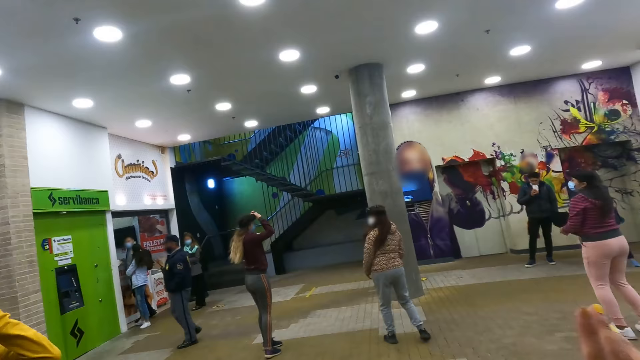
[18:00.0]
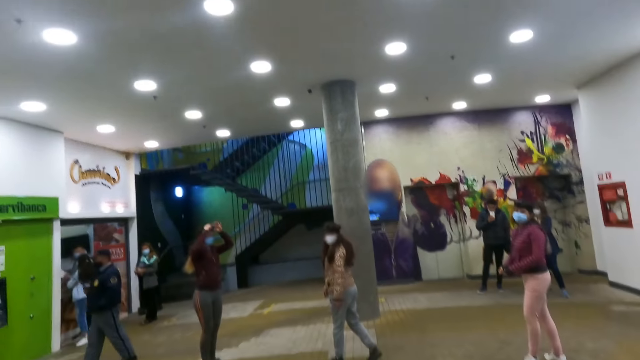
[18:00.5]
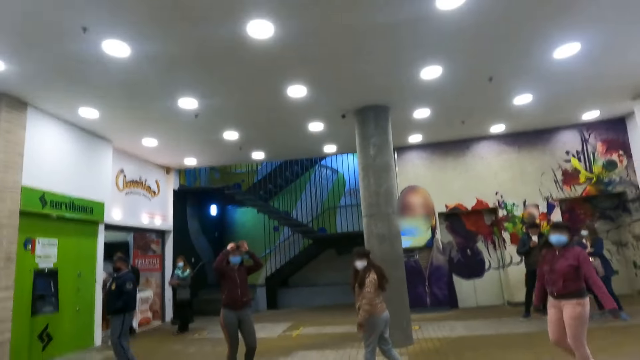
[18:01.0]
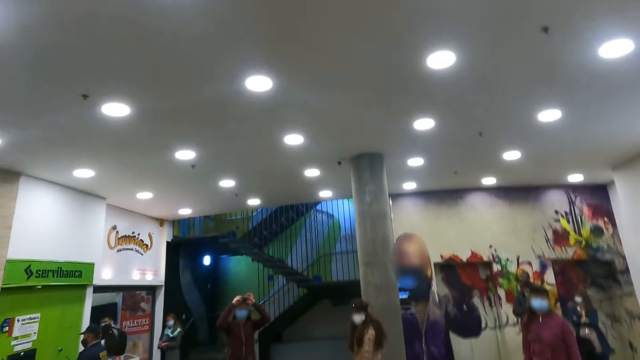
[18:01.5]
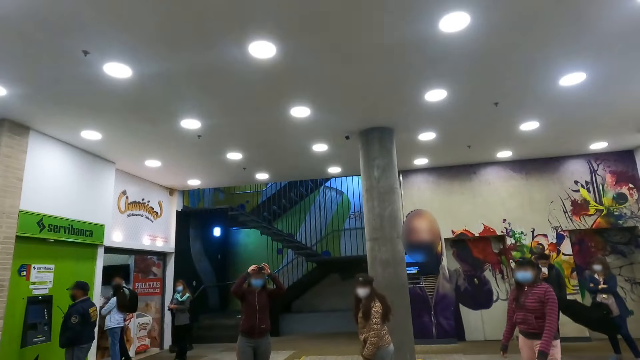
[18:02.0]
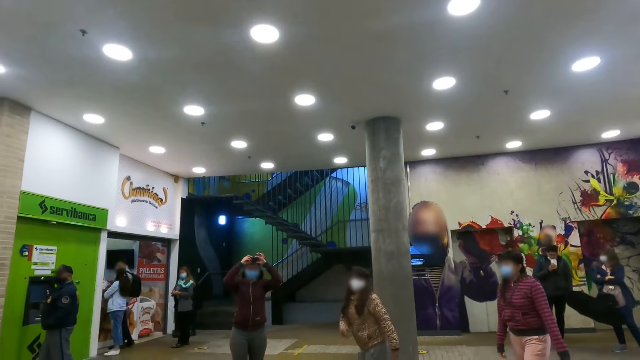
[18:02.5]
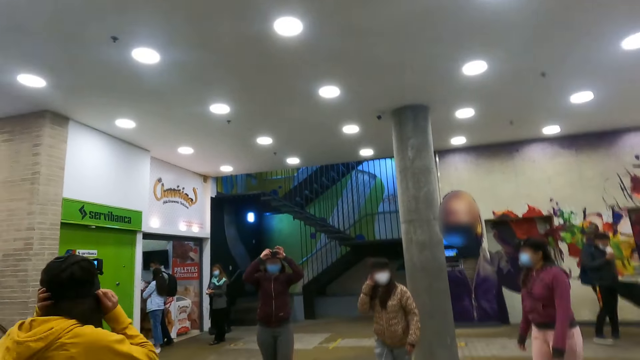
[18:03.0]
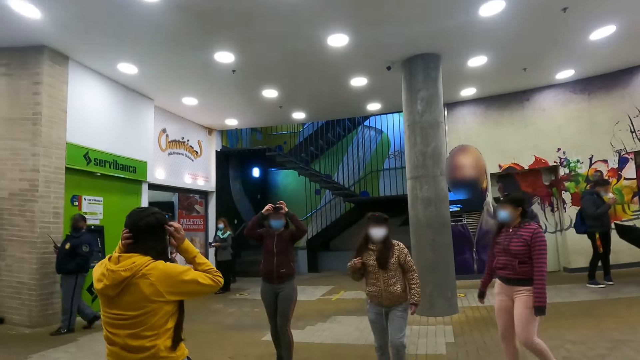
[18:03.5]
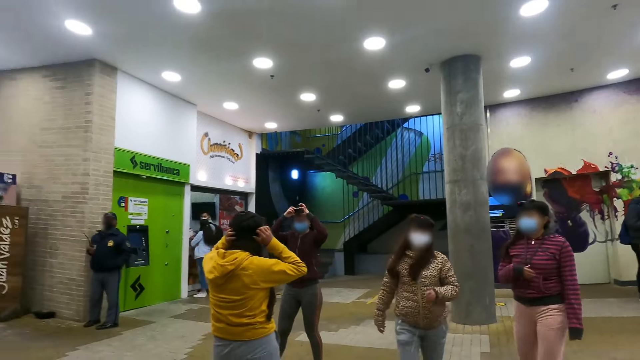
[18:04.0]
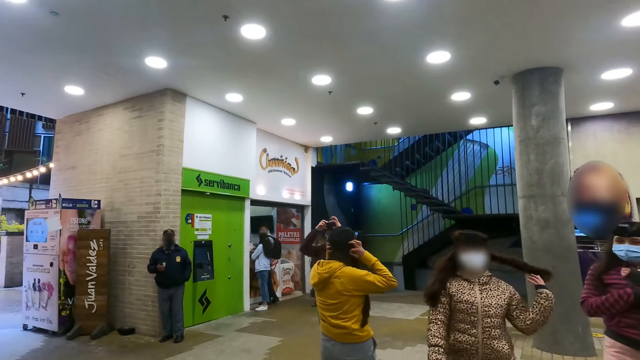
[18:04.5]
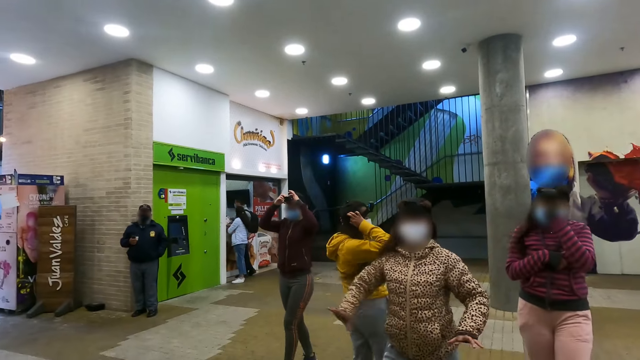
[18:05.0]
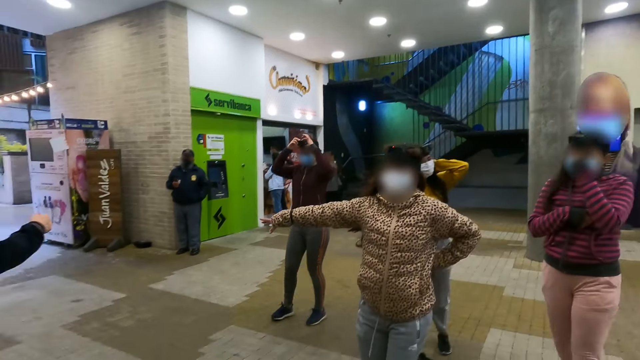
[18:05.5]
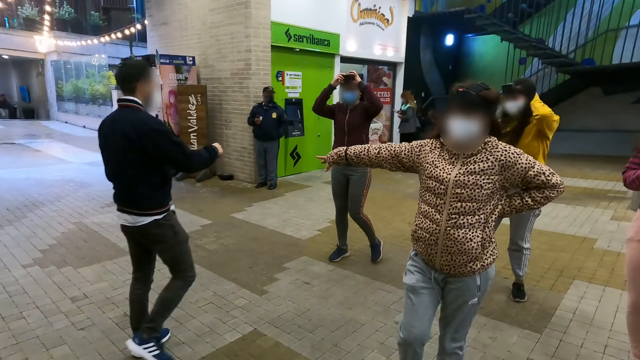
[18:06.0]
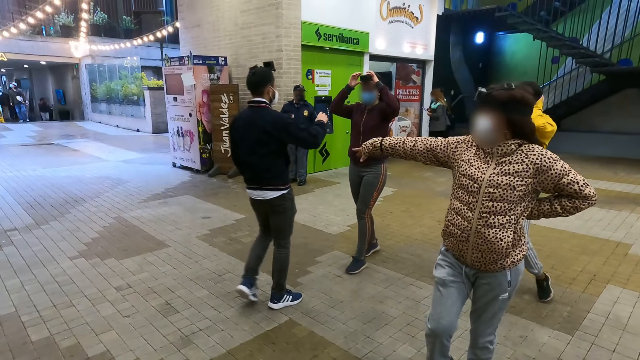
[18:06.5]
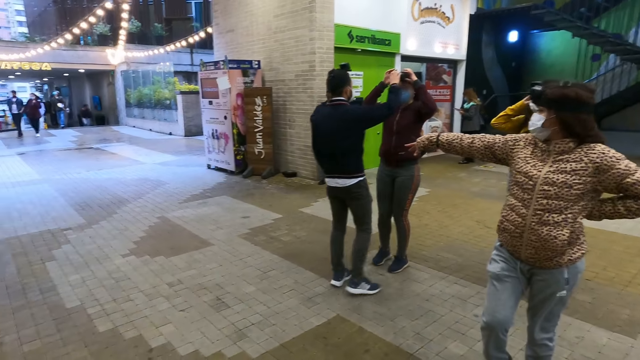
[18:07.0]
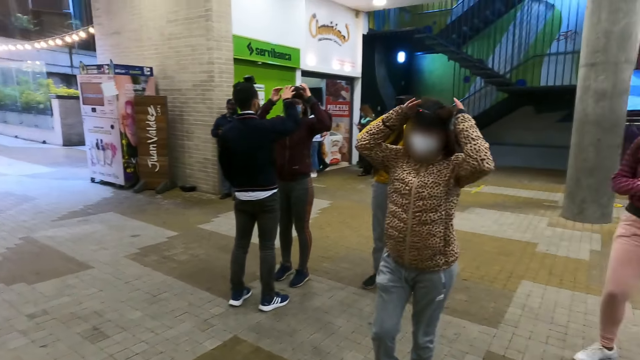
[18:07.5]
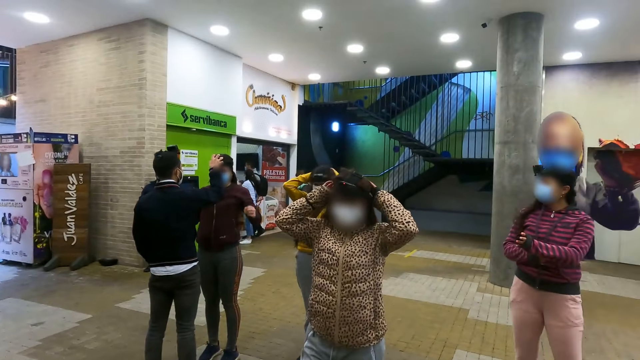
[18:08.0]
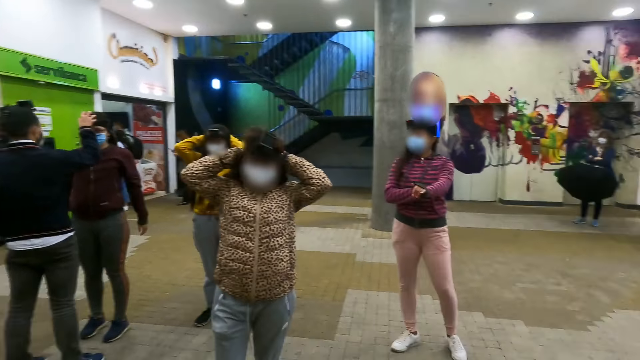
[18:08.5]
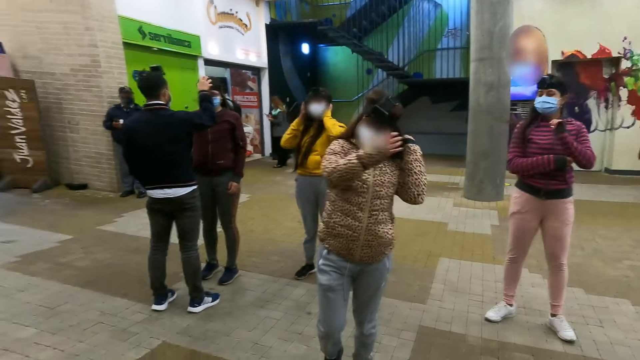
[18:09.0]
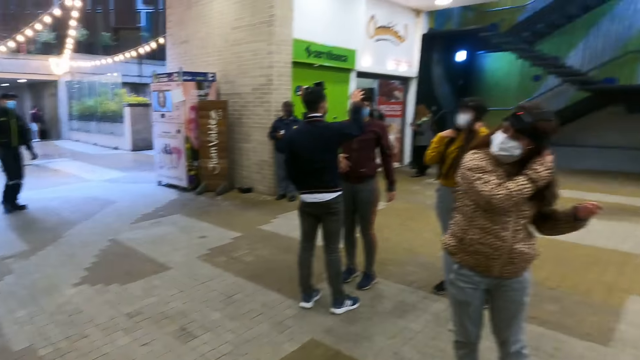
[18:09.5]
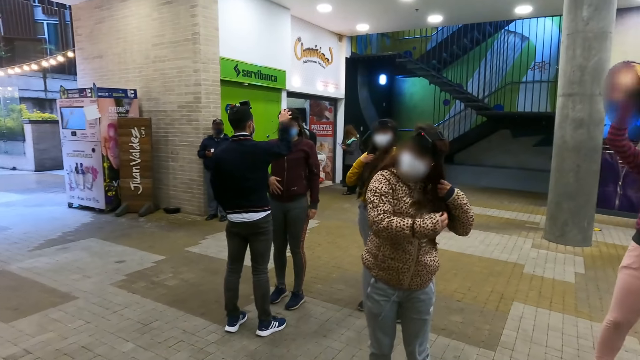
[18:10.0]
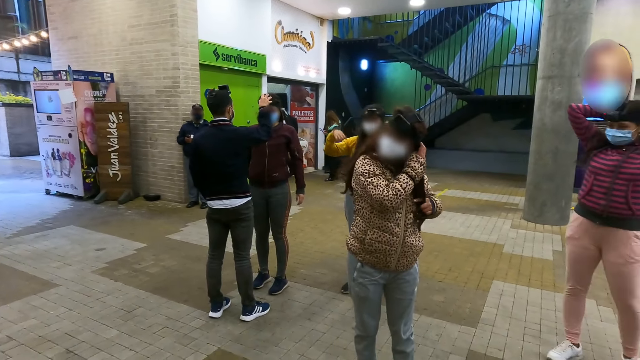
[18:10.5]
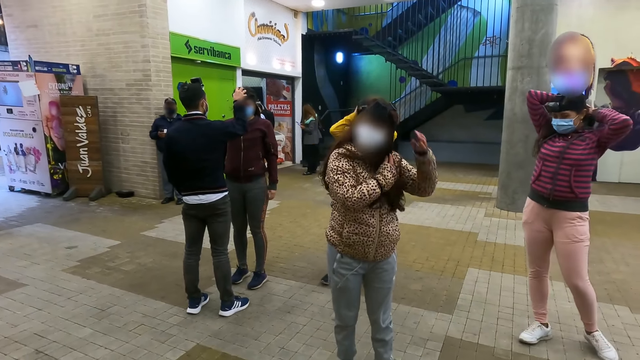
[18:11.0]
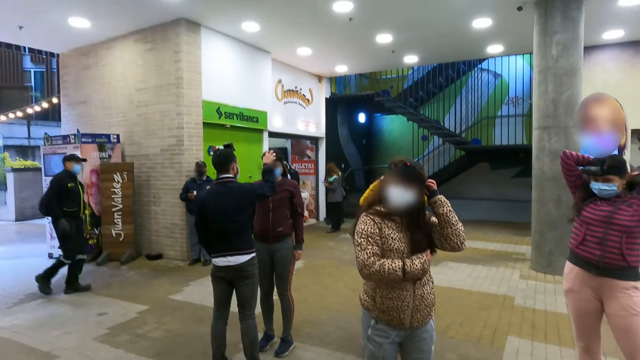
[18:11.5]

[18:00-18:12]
The camera wearer looks around.

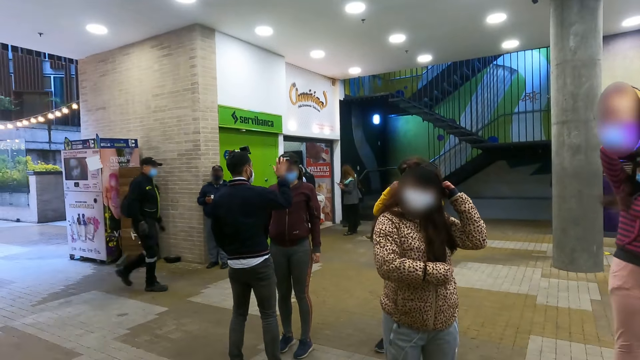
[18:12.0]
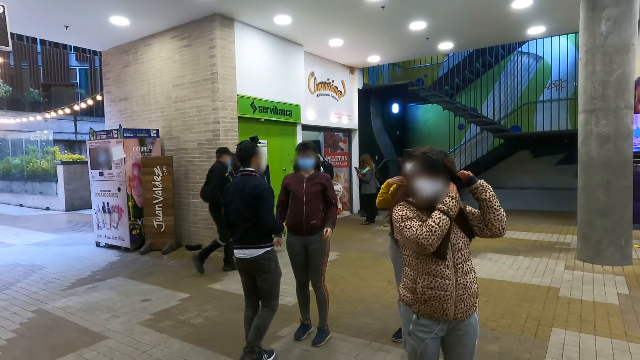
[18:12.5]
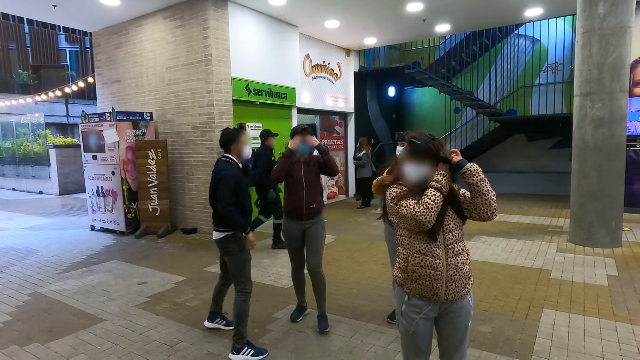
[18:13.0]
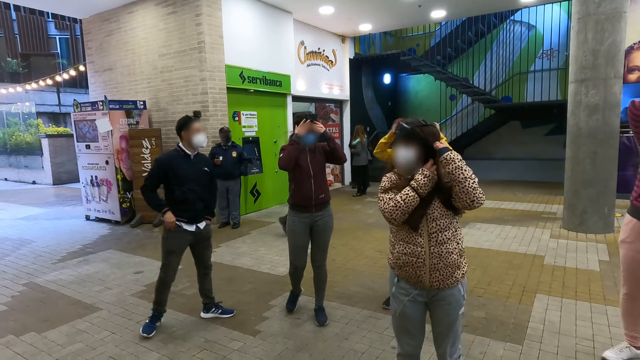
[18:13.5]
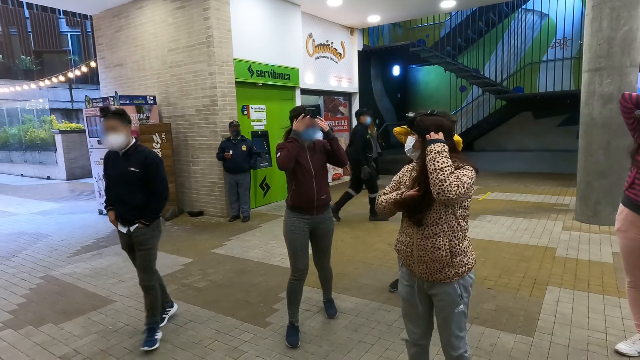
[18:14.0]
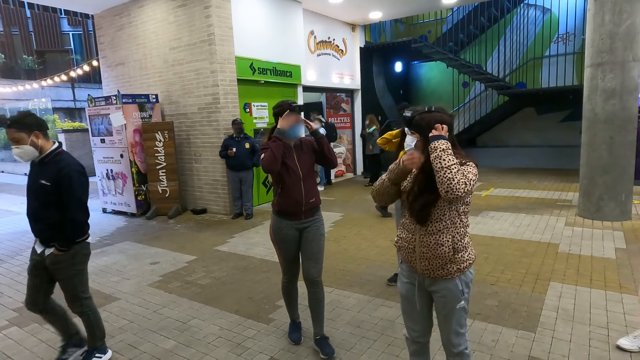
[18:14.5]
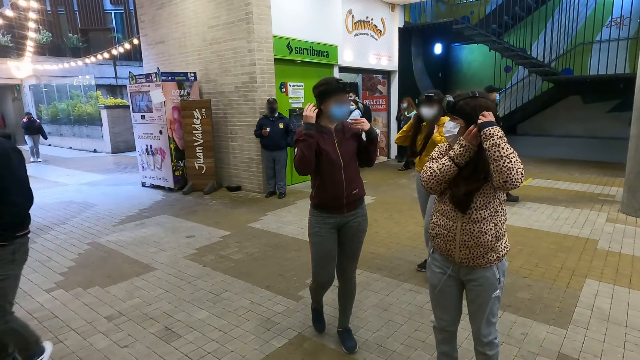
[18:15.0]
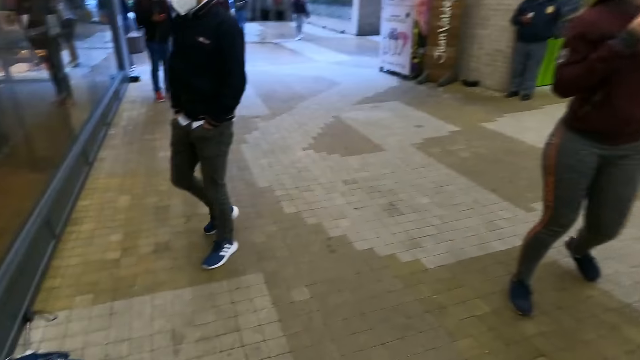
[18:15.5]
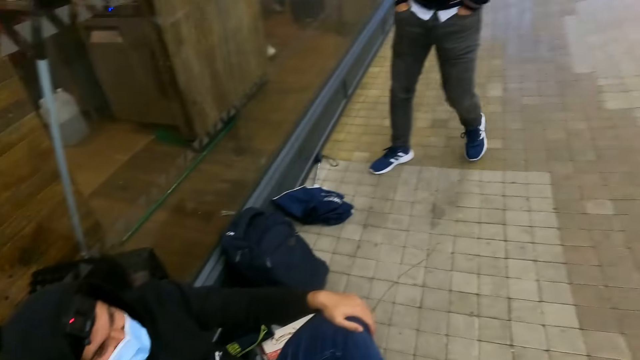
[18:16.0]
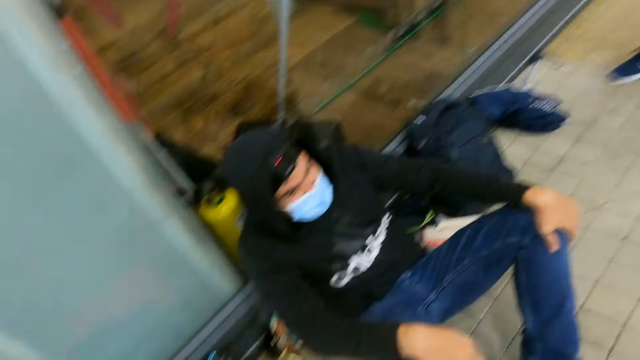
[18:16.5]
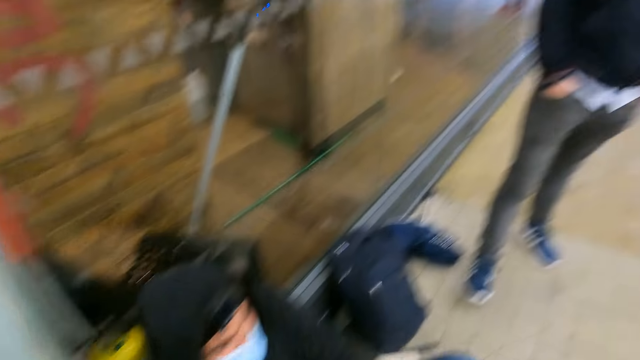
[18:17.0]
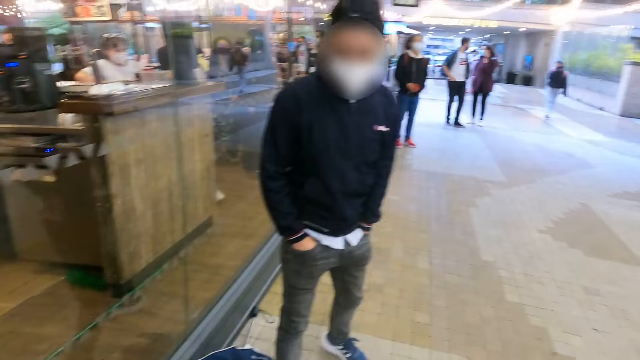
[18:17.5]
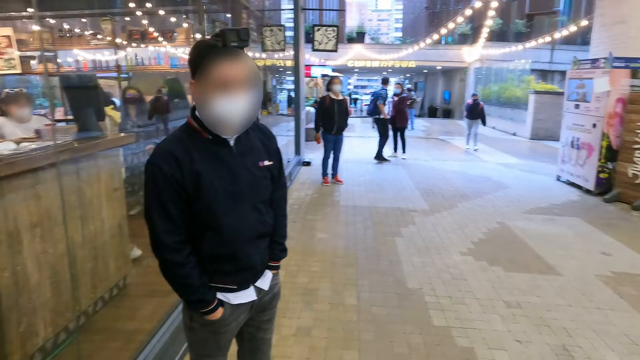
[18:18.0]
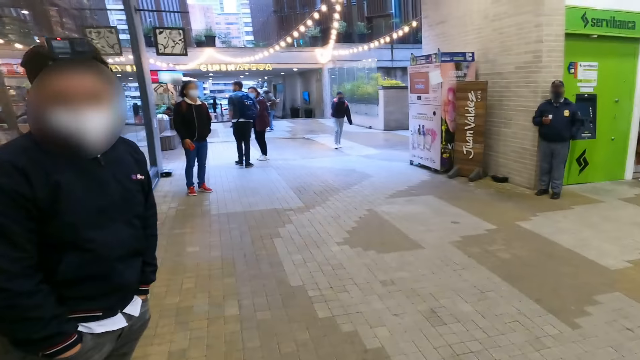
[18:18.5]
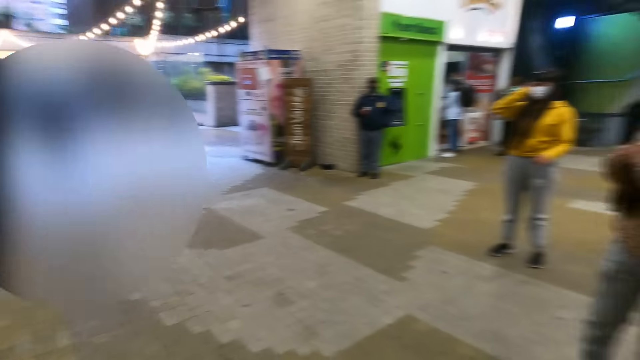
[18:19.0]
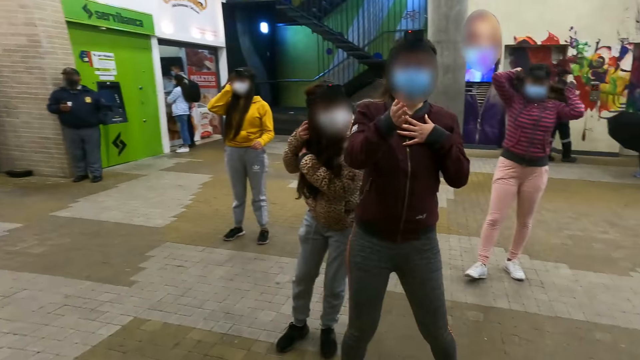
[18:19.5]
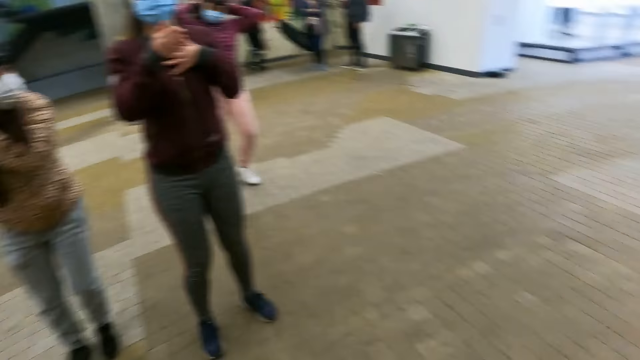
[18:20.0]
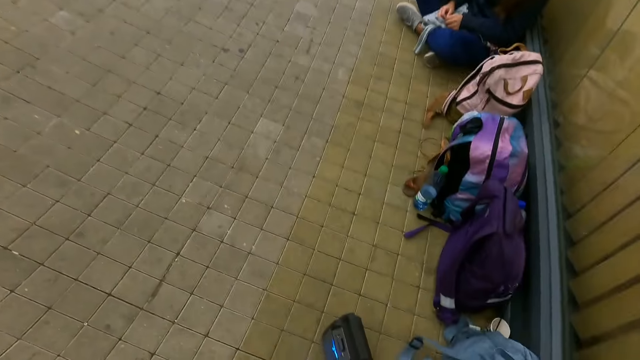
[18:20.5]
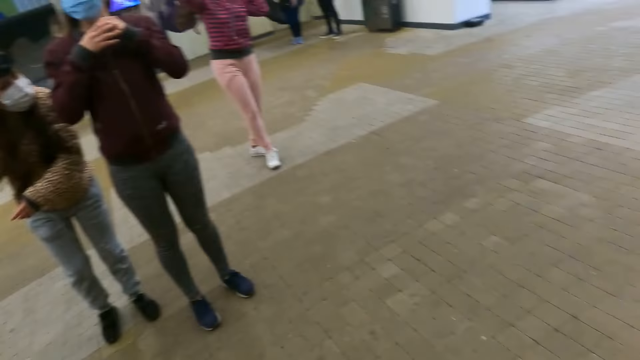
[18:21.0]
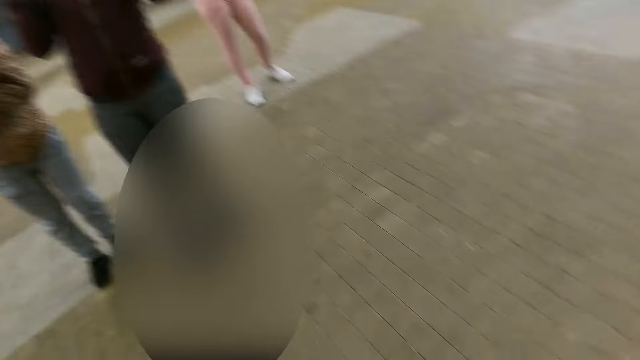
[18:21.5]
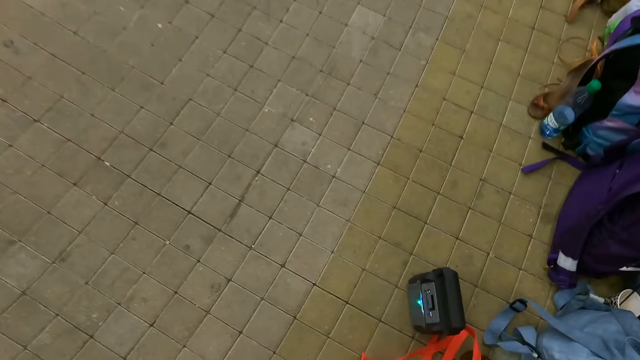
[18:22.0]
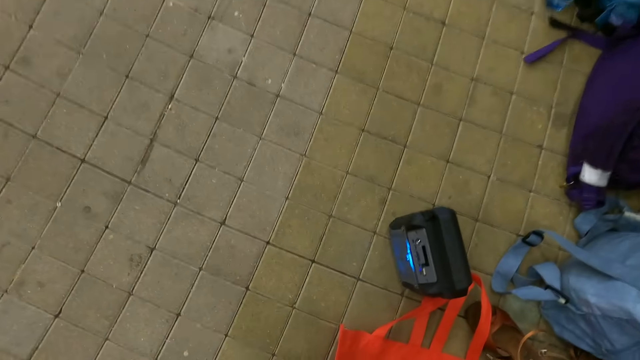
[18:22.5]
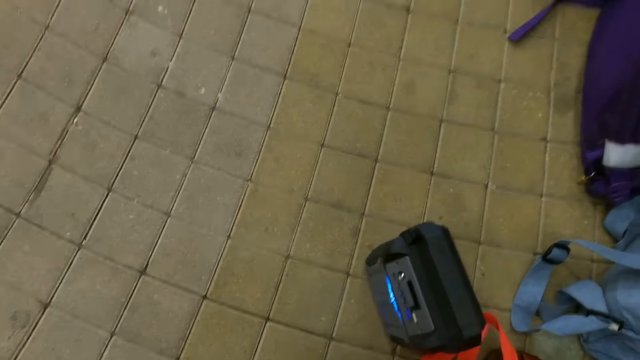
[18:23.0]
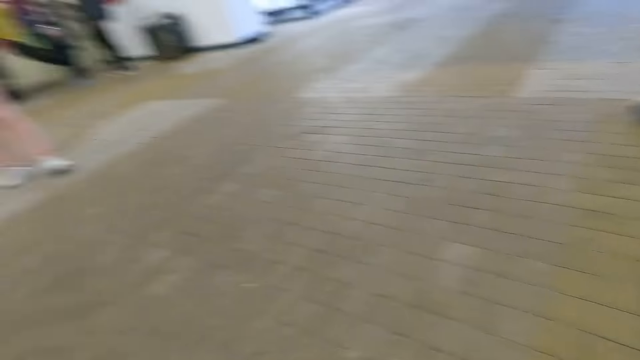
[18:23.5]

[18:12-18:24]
The camera wearer turns back. They look at a man. They turn to another man. They converse with the other man. They turn back. They look right. They look forward. They look right.
